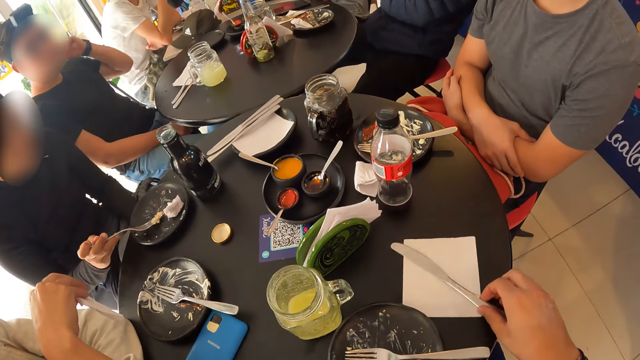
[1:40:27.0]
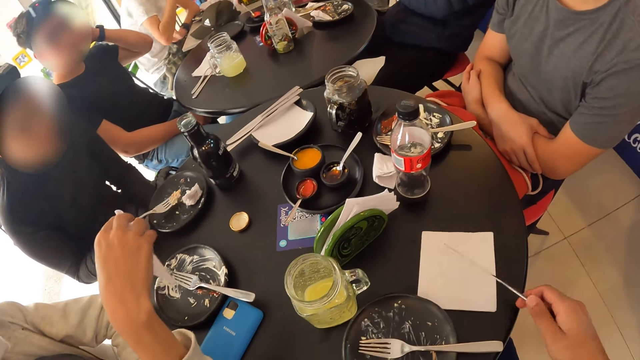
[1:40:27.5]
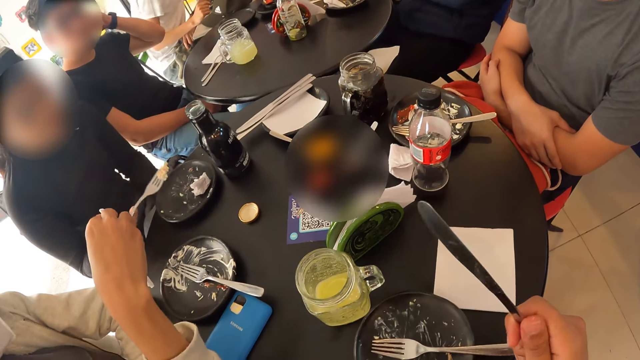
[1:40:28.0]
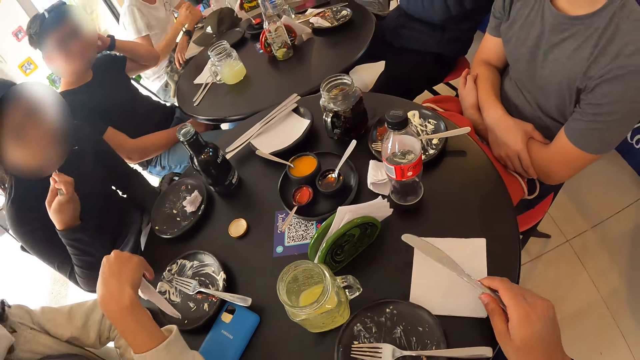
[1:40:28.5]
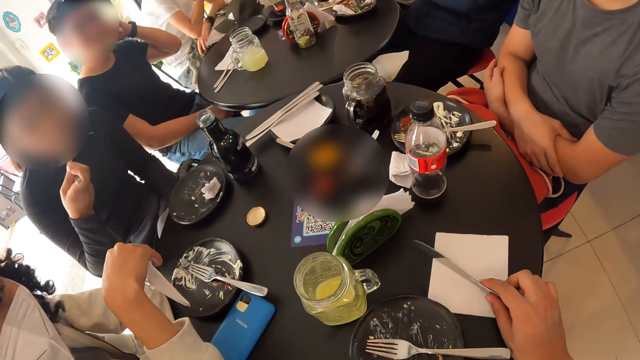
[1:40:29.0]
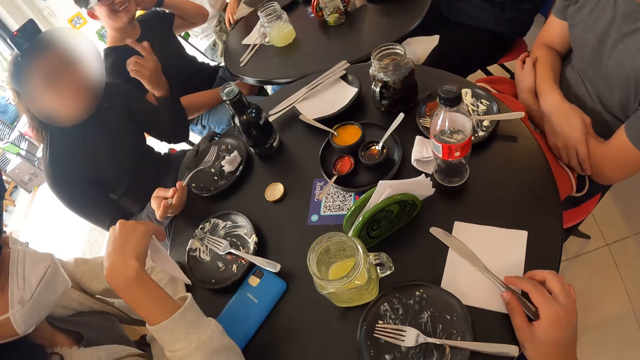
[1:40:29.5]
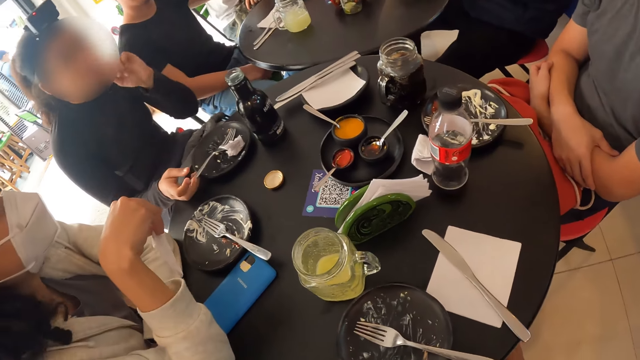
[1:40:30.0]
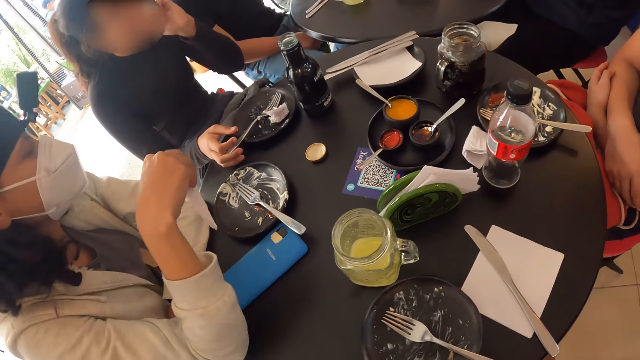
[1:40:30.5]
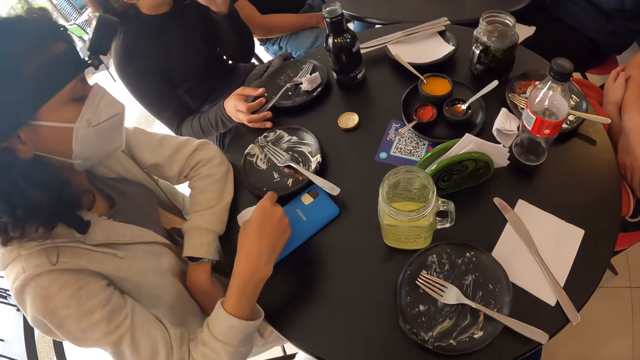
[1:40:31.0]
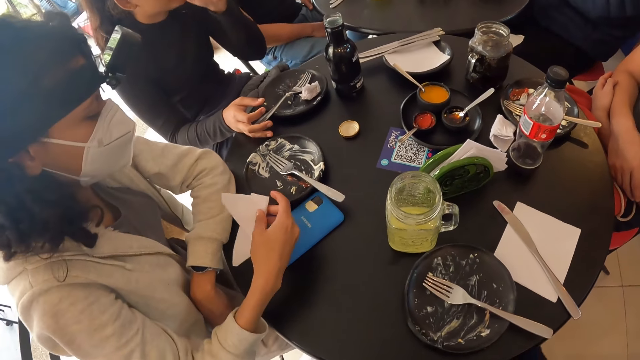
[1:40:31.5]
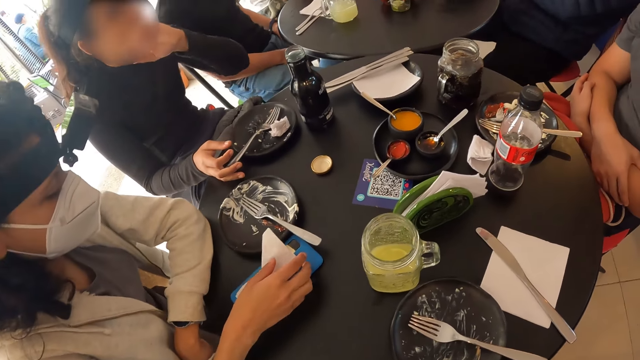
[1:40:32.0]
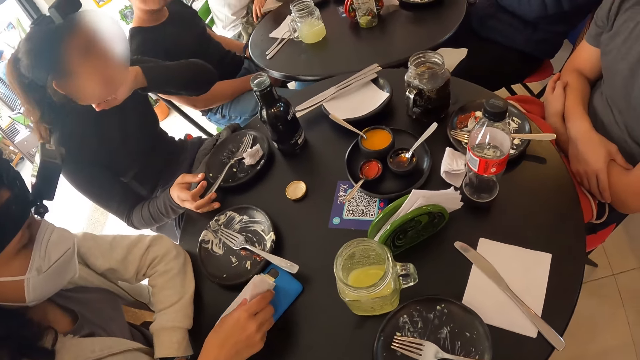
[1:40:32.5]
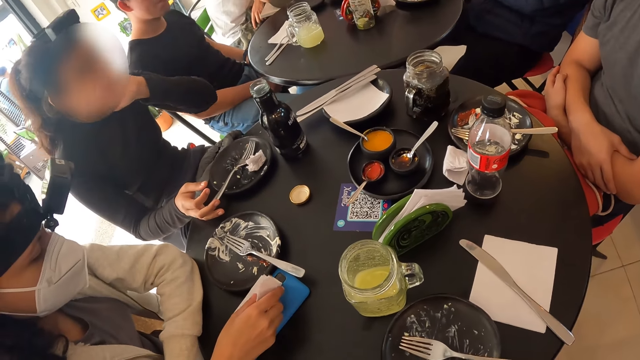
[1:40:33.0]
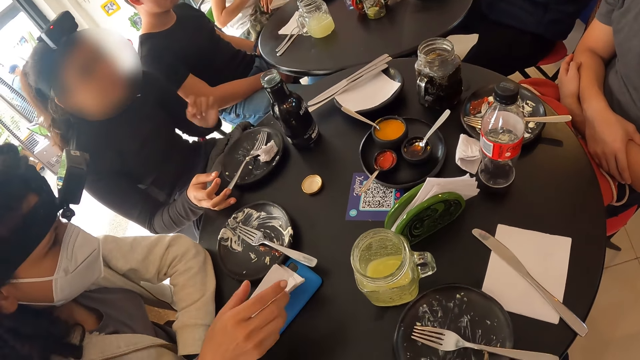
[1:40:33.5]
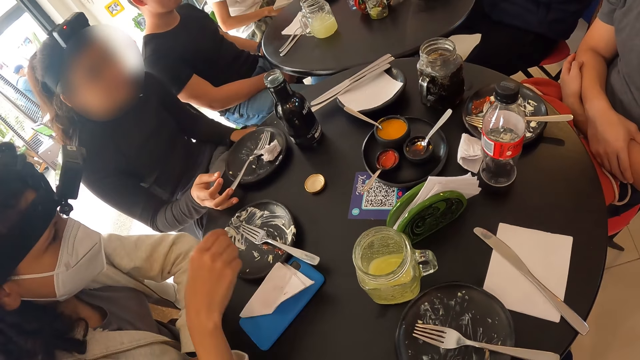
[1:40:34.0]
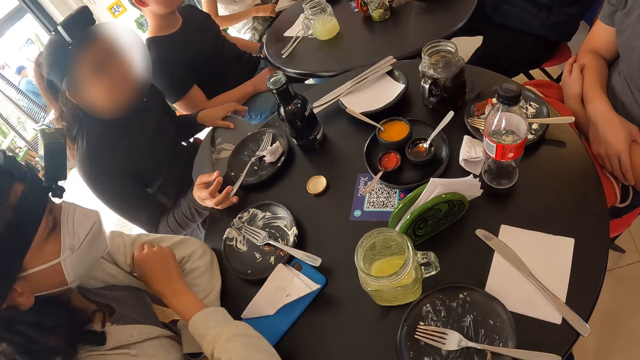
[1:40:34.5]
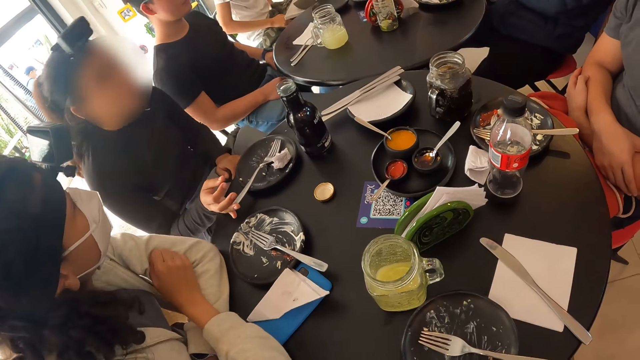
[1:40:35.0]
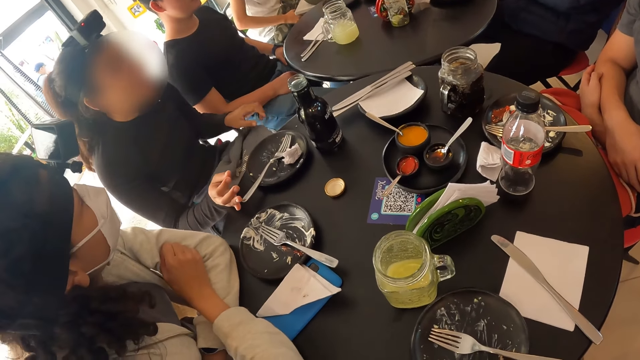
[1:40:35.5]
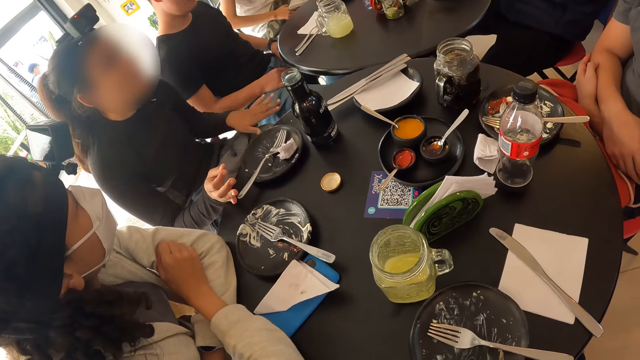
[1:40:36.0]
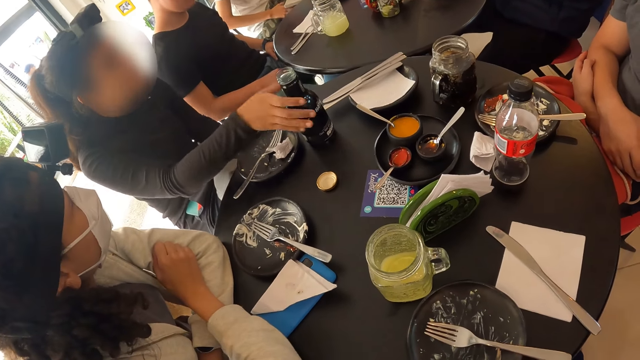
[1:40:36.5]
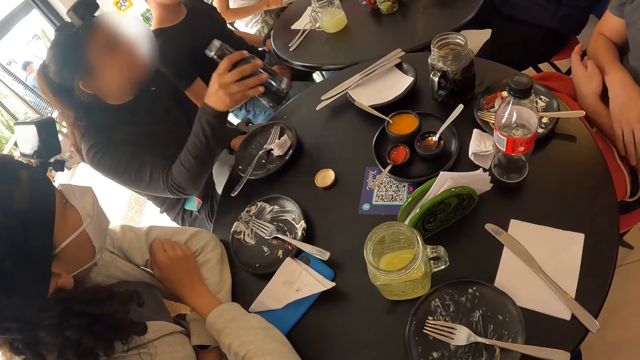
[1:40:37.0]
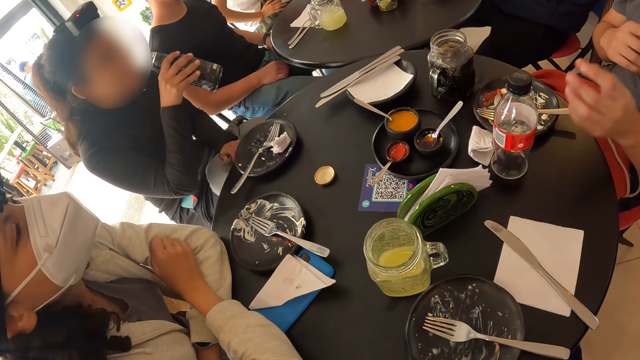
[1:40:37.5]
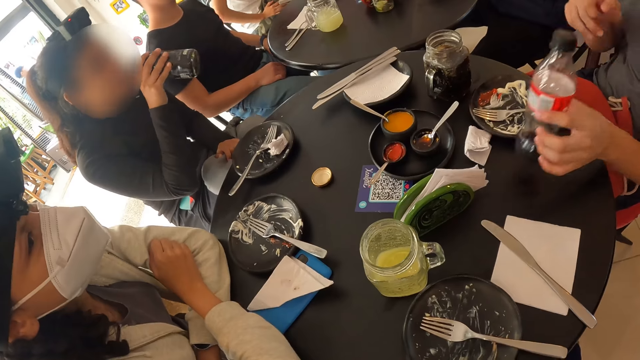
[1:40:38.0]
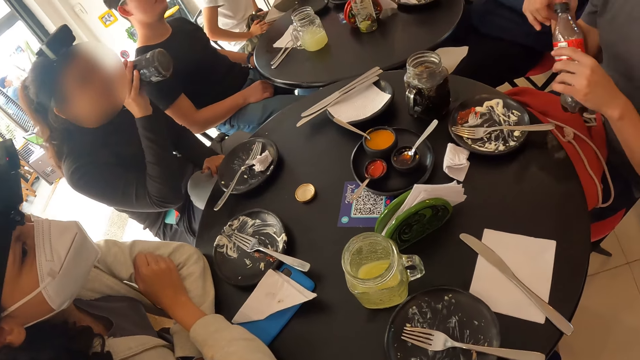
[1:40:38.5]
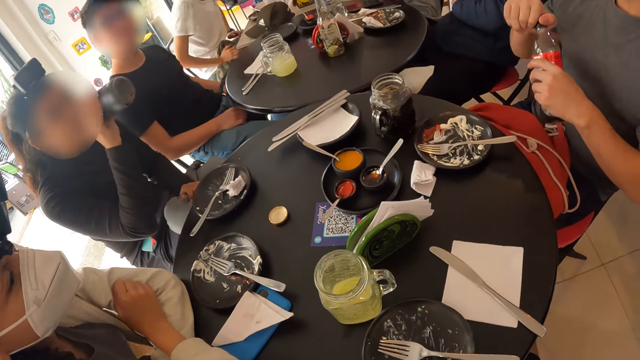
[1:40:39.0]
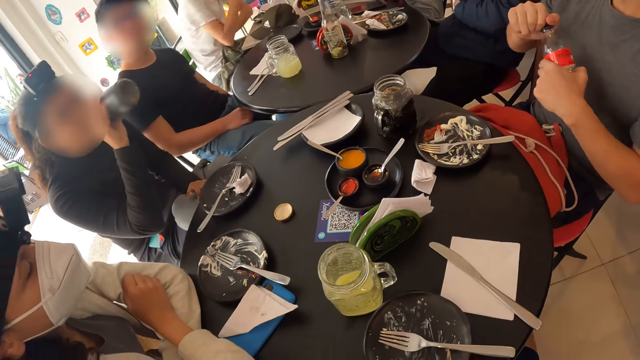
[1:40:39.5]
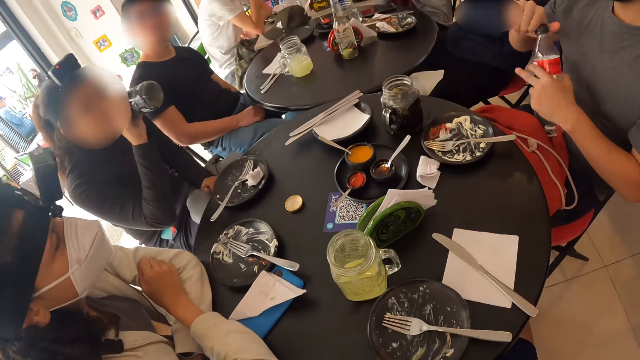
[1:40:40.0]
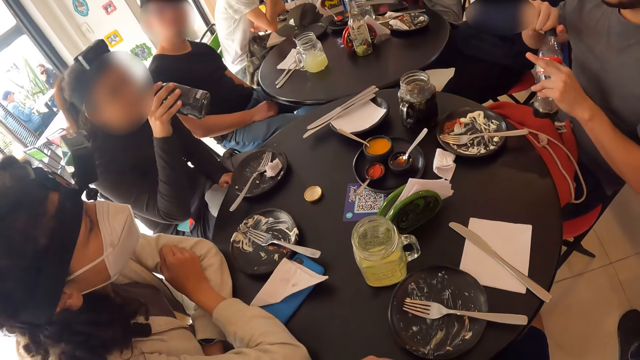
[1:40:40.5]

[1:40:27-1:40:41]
The camera wearer picks up a cutlery knife from the table with his right hand. A man scratches his head with his left hand. A woman puts the cheesecake in her mouth with the fork in her right hand. The camera wearer drops the cutlery knife on the table with his right hand. The woman drops the fork on the plate with her right hand and touches her face with her left hand. Another woman places the serviette on the phone on the table with her right hand. The first woman pulls a backpack on her legs with her left hand. She picks the bottle of malt from the table with her left hand. Another man picks a bottle of coke from the table with his left hand. The first woman drinks from the bottle of malt in her right hand. The other man opens the bottle of cola with his right hand.

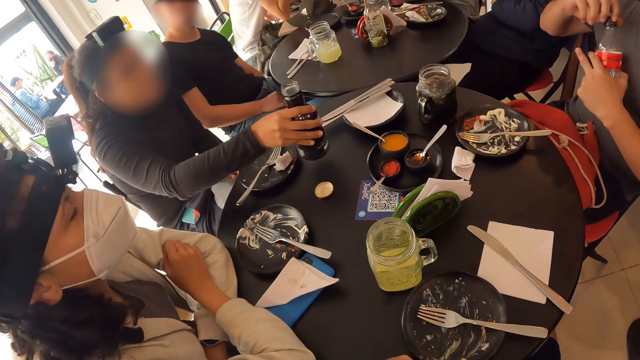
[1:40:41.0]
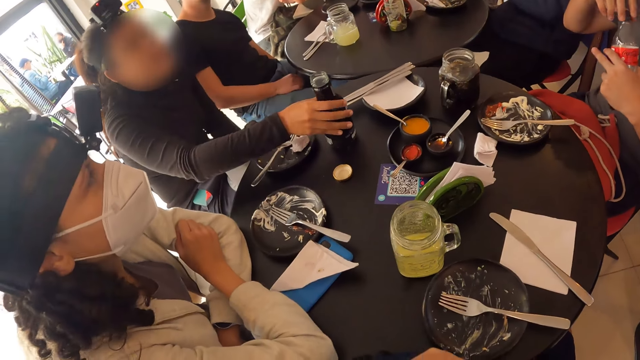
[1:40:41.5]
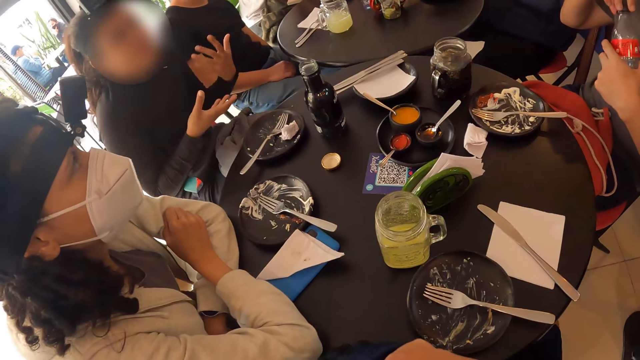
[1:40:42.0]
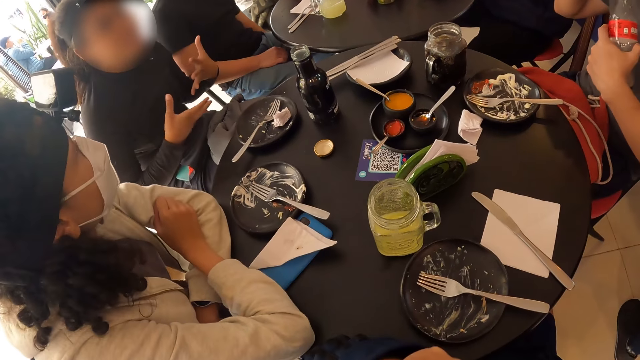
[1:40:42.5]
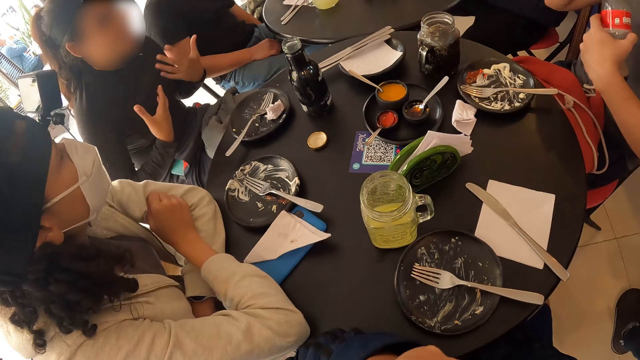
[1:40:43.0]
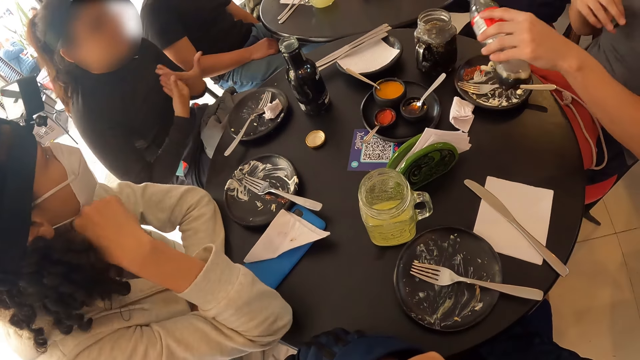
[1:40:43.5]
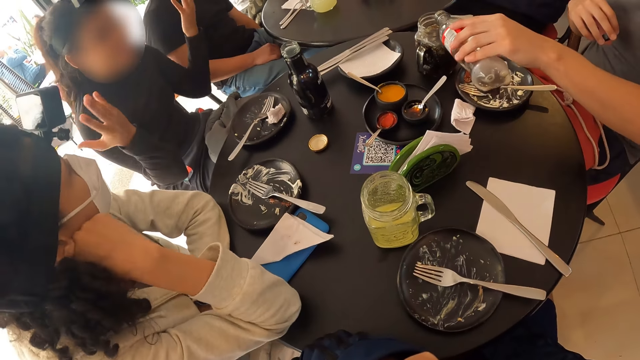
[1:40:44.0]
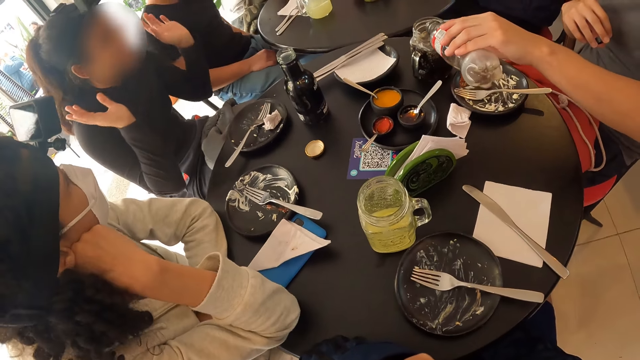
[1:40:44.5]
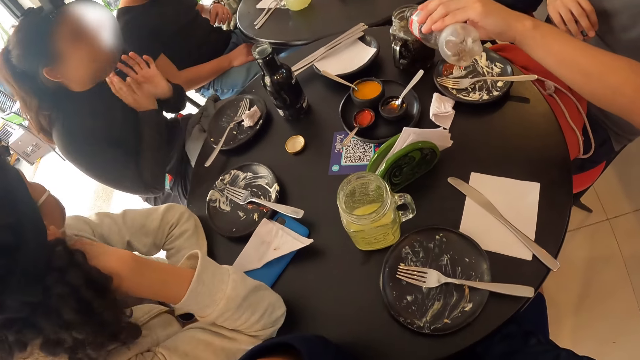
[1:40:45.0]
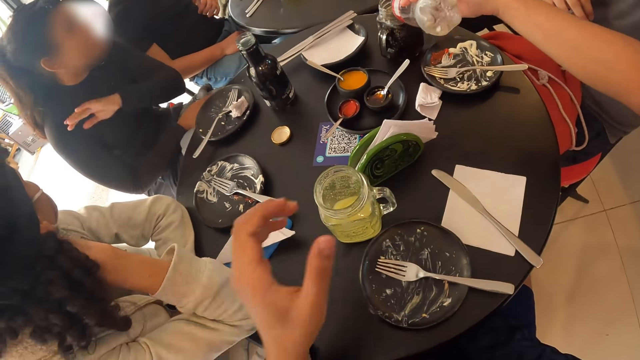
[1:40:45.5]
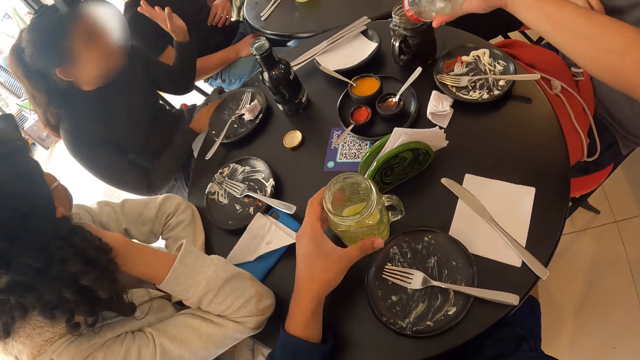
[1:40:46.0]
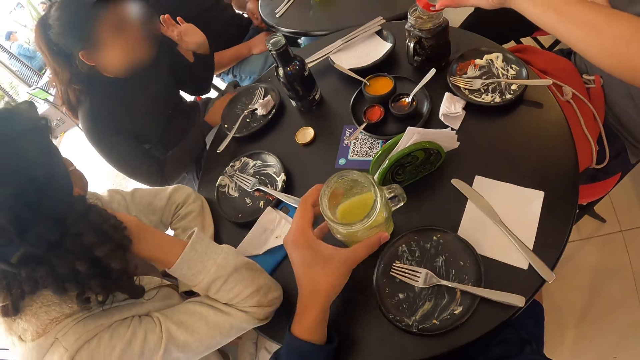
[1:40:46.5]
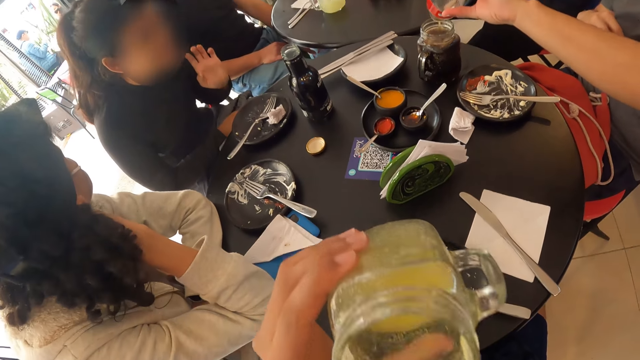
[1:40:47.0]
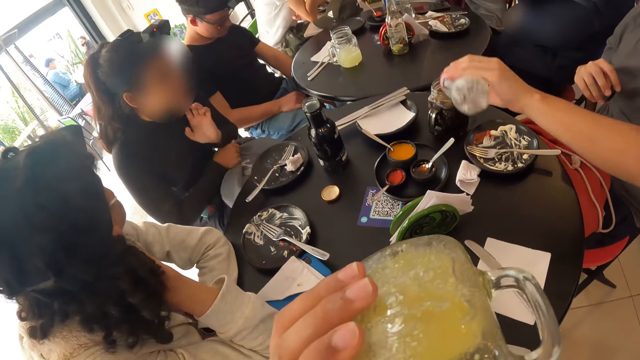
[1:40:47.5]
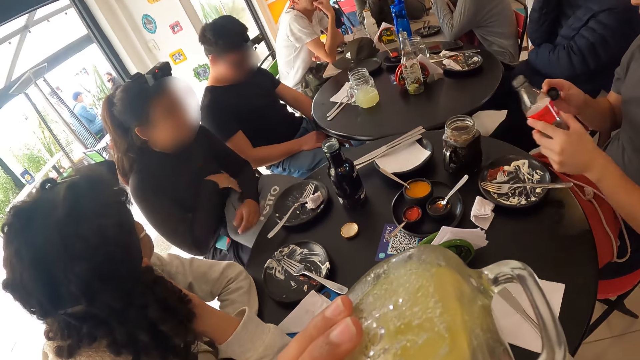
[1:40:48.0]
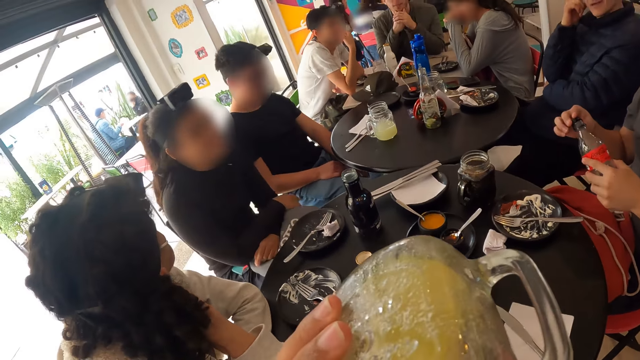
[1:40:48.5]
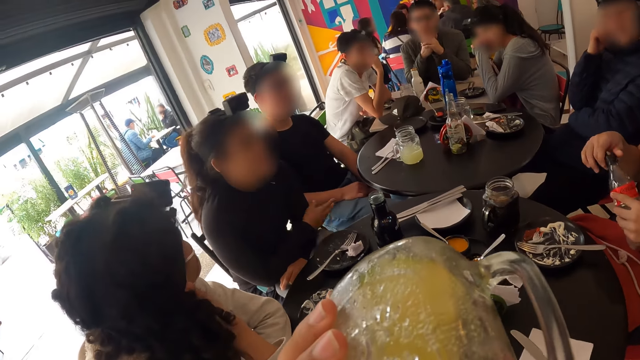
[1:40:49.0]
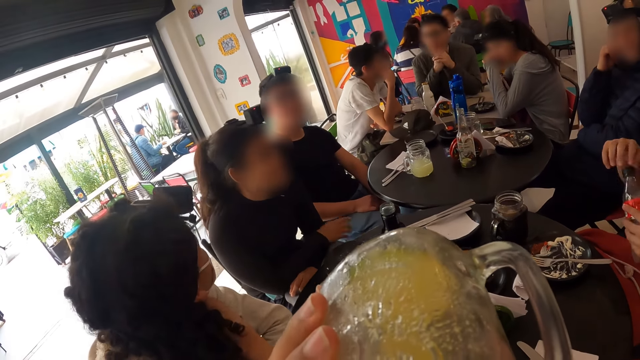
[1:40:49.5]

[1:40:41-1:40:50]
A woman drops the bottle of malt on the table with her right hand. She gesticulates with her hands. A man pours the coke in the bottle of coke into a glass mug on the table with his left hand. The woman gesticulates with her left hand. Another man picks dirt from his T-shirt with his left hand. The camera wearer picks up the glass mug of lemonade on the table with his left hand. The other man drops the dirt on the floor with his left hand. The camera wearer drinks from the glass mug of lemonade with his left hand. The woman pulls the backpack on her legs with her left hand and touches her face with her left hand. The first man closes the bottle of coke with the cover in his right hand. The woman gesticulates with her right hand.
